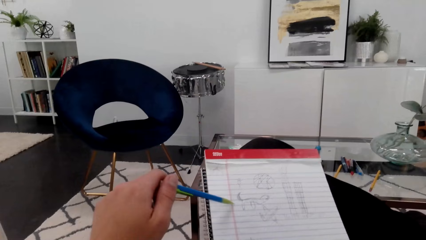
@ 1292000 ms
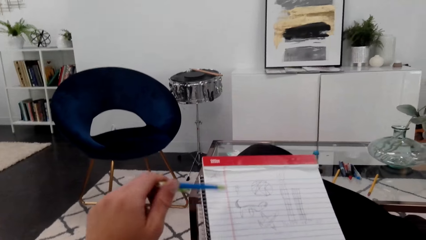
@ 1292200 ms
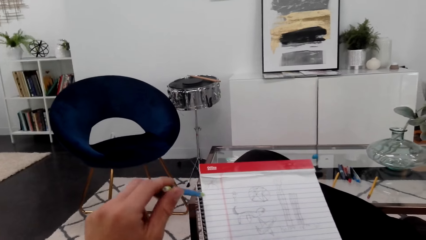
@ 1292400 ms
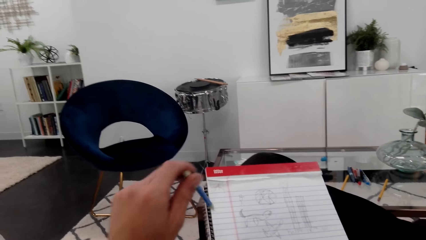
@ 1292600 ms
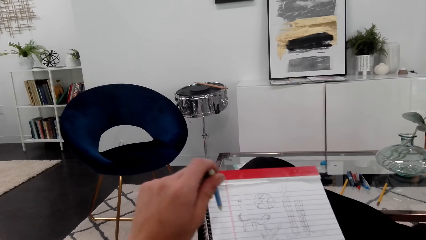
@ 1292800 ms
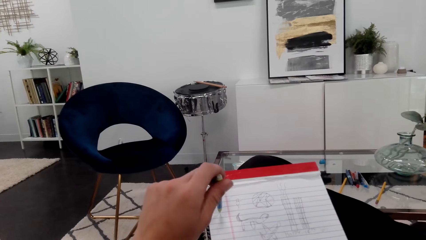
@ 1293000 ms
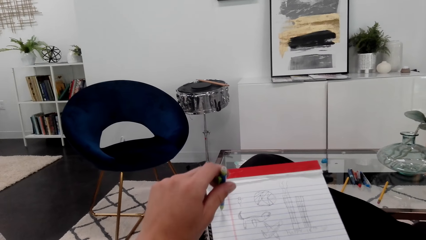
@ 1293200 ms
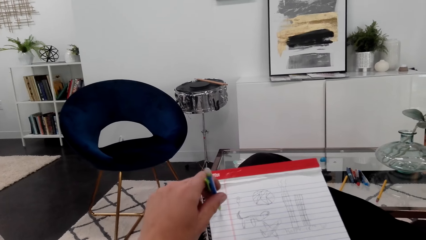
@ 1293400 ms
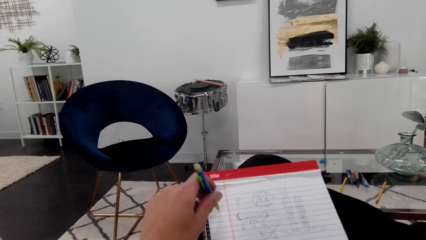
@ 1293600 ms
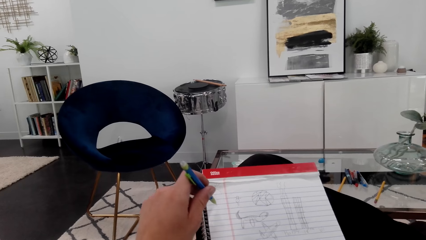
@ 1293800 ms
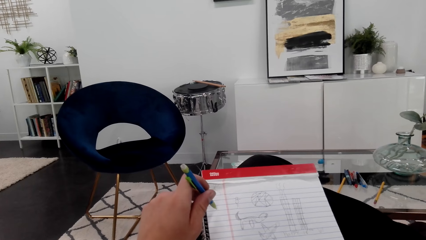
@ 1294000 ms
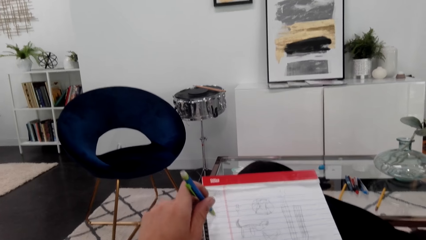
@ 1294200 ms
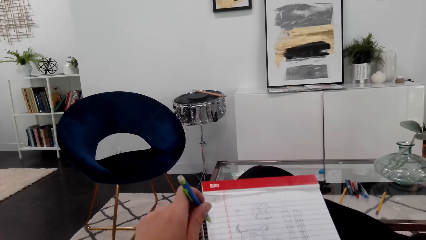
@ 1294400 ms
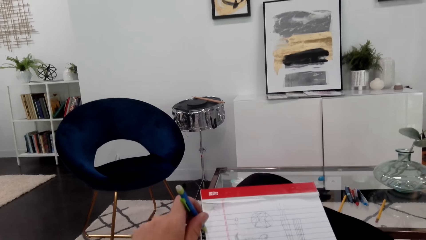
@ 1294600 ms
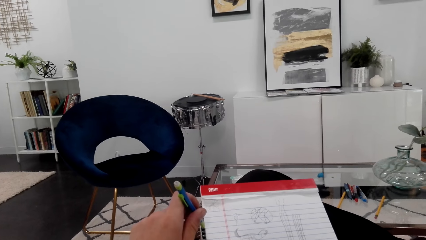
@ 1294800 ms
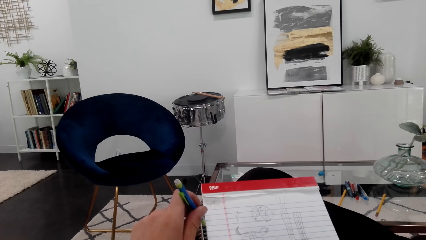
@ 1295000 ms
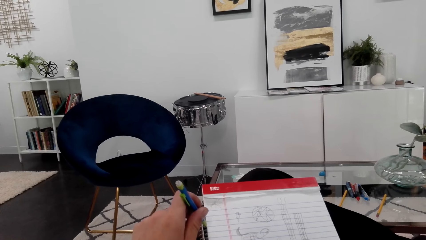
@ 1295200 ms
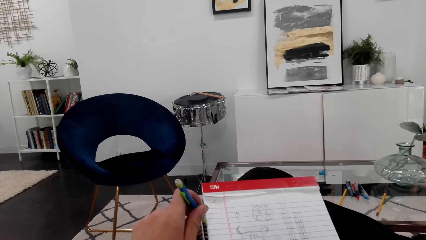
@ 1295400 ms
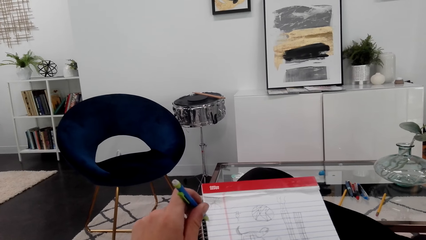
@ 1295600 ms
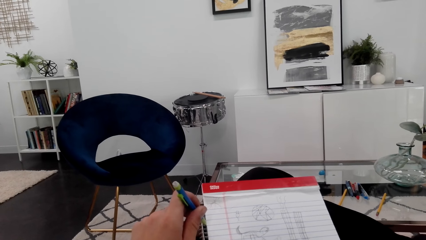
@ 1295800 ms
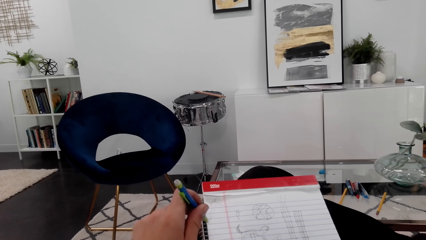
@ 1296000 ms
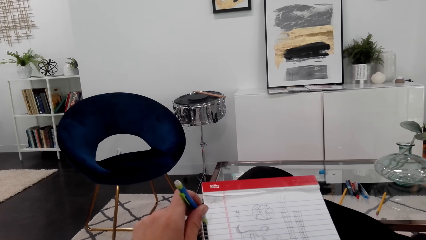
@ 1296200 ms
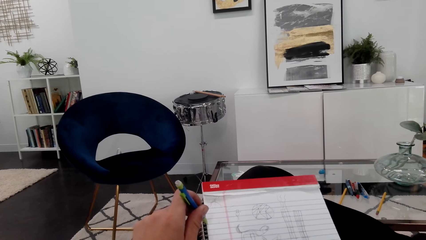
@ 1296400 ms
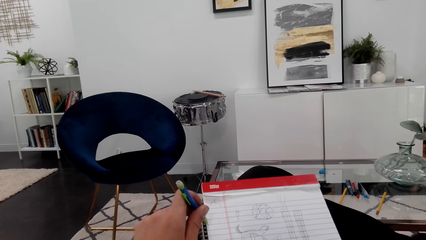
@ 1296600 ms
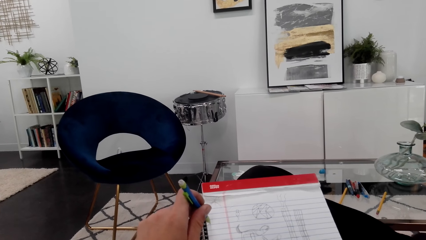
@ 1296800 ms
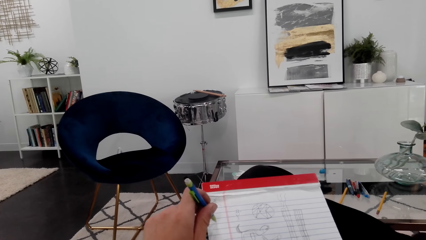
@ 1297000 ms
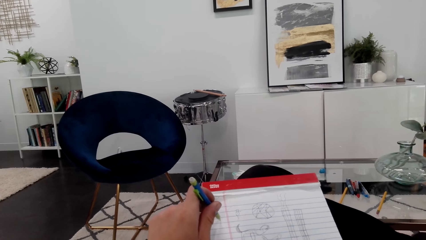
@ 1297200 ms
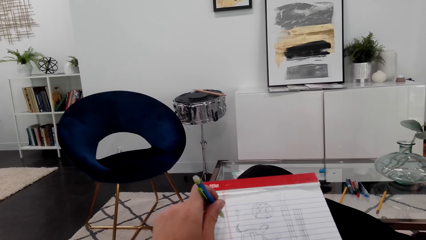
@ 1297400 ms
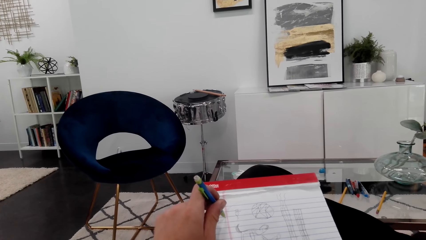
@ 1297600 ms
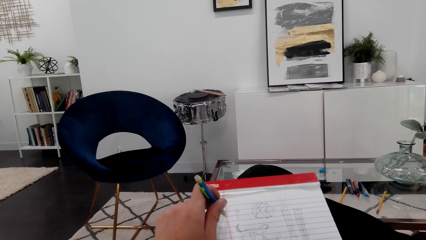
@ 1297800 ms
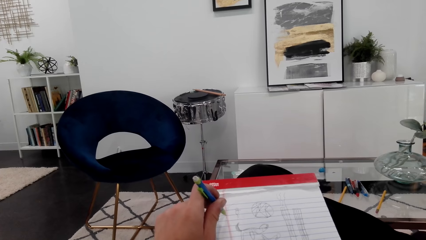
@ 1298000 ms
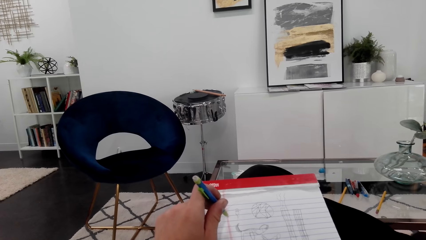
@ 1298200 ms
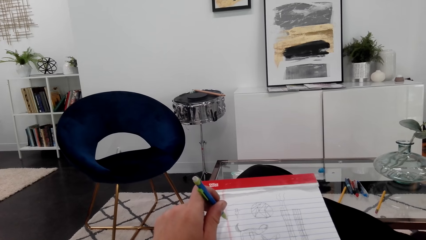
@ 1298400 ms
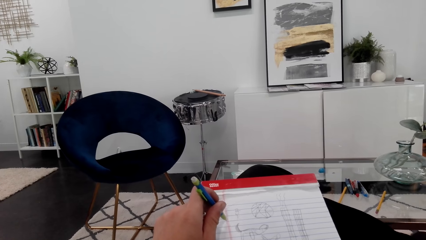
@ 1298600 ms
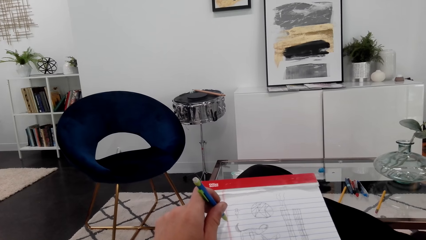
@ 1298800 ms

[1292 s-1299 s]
The camera wearer draws with a pencil on the drawing book.

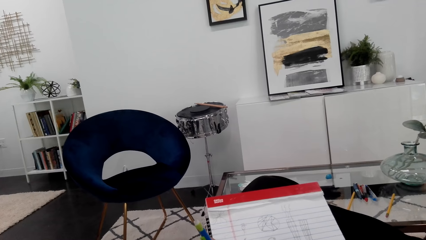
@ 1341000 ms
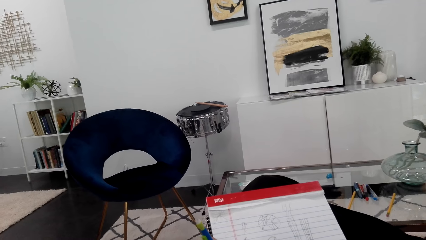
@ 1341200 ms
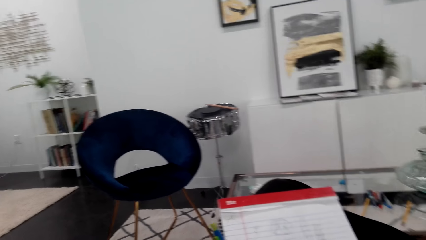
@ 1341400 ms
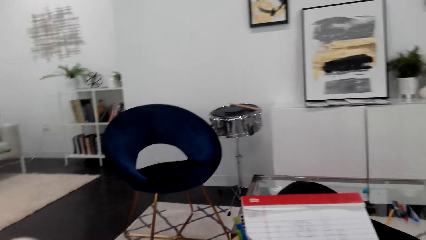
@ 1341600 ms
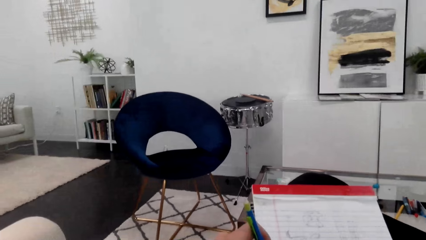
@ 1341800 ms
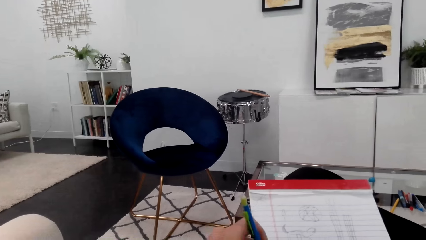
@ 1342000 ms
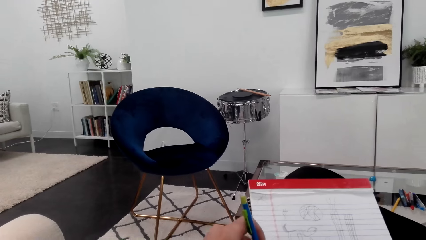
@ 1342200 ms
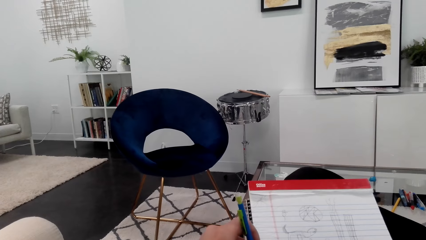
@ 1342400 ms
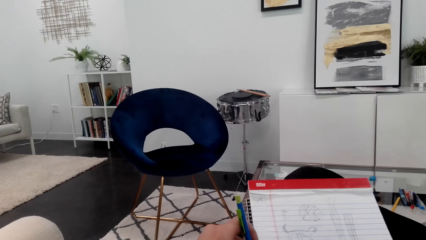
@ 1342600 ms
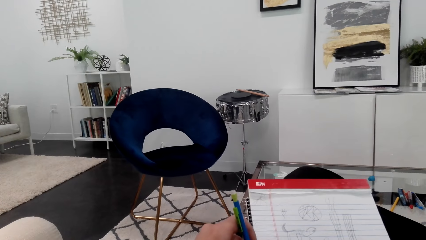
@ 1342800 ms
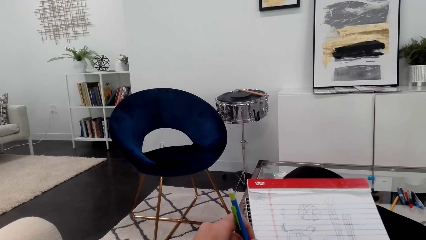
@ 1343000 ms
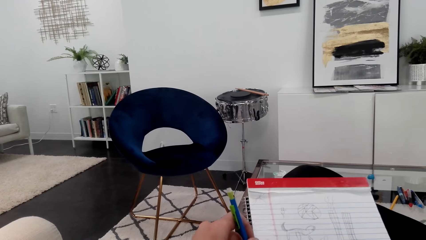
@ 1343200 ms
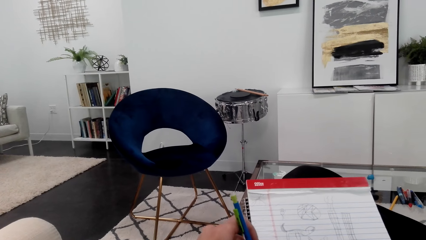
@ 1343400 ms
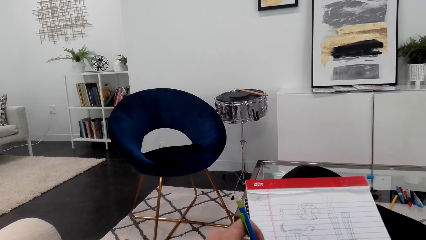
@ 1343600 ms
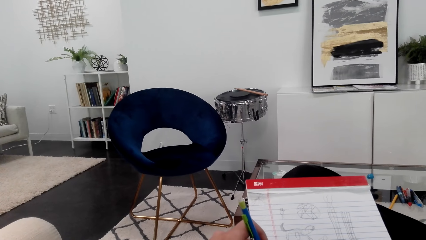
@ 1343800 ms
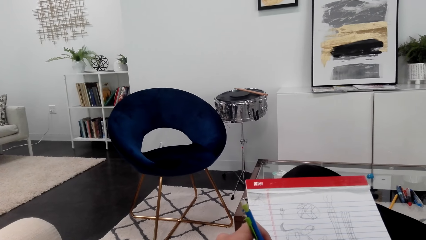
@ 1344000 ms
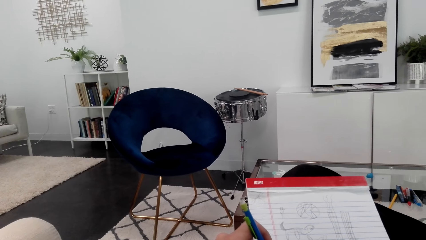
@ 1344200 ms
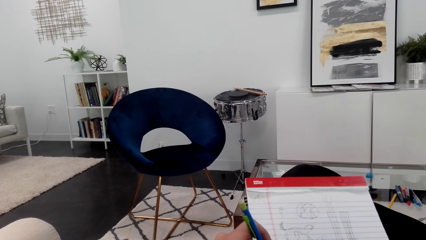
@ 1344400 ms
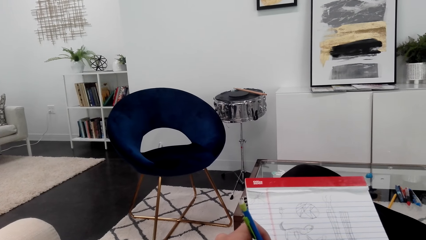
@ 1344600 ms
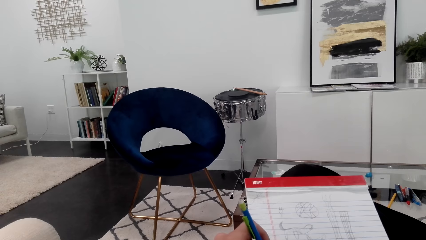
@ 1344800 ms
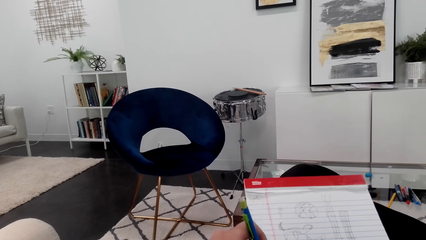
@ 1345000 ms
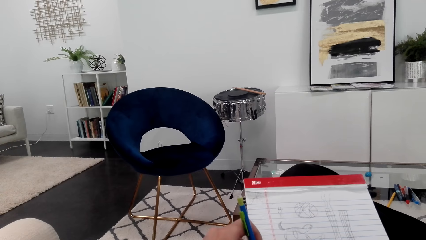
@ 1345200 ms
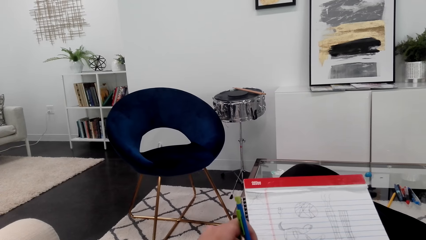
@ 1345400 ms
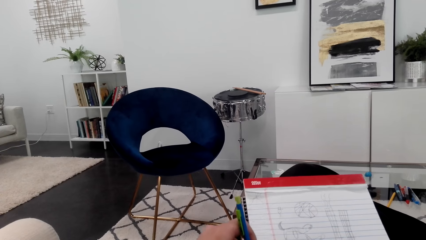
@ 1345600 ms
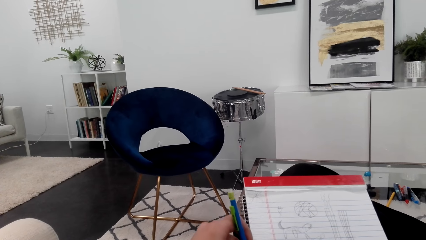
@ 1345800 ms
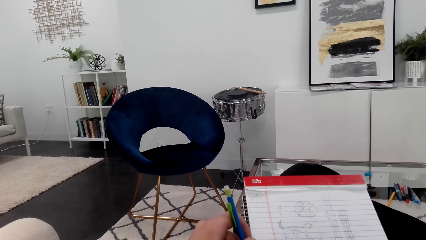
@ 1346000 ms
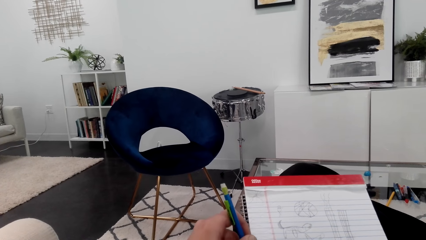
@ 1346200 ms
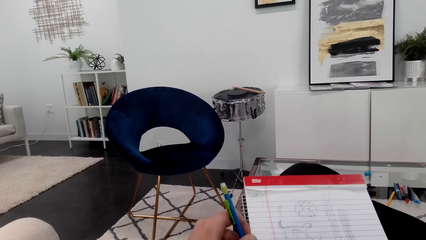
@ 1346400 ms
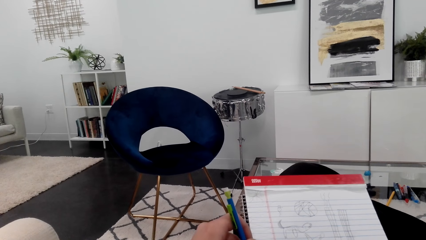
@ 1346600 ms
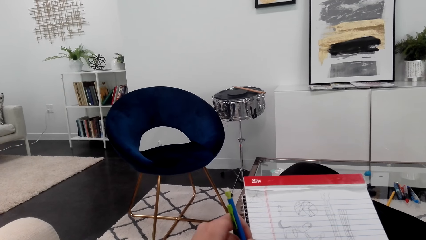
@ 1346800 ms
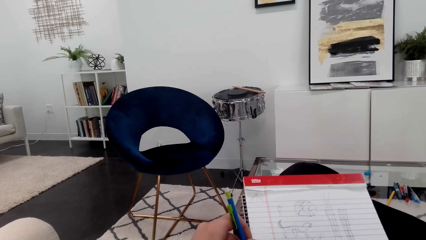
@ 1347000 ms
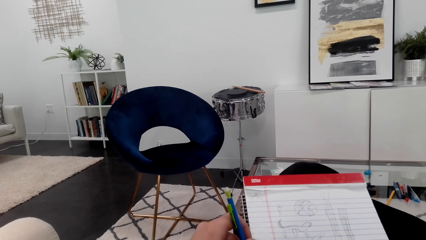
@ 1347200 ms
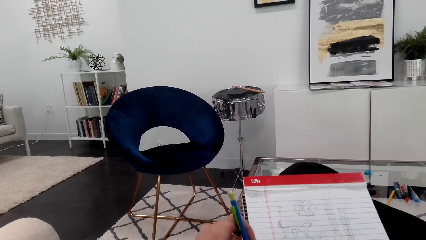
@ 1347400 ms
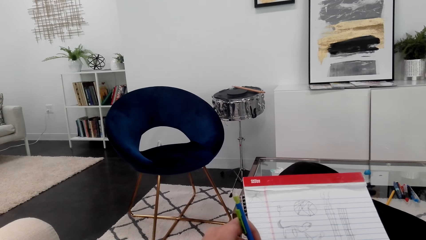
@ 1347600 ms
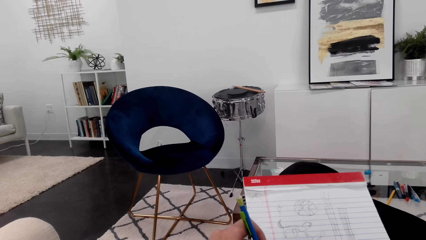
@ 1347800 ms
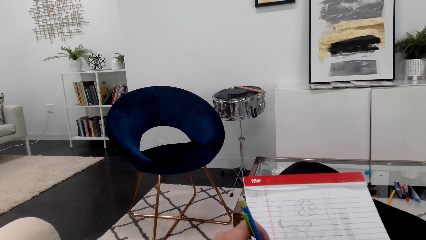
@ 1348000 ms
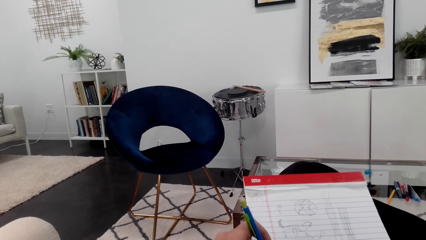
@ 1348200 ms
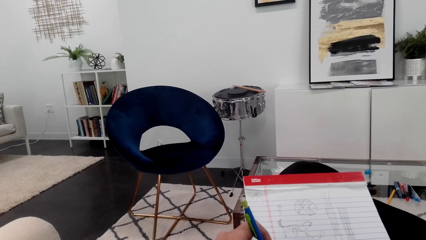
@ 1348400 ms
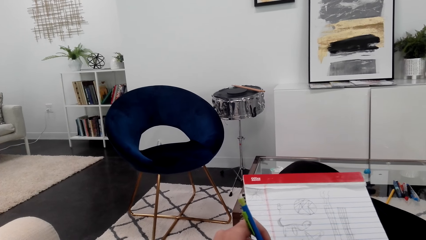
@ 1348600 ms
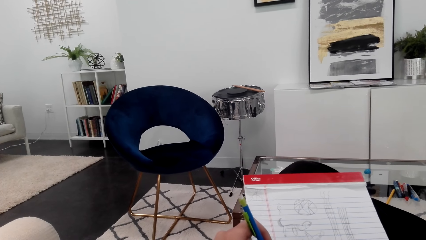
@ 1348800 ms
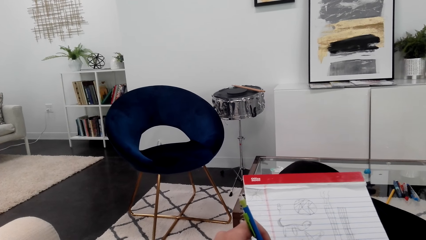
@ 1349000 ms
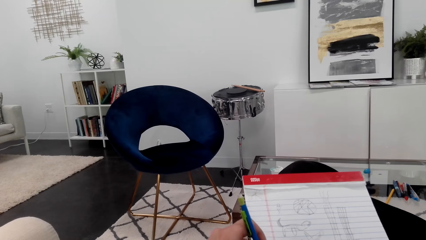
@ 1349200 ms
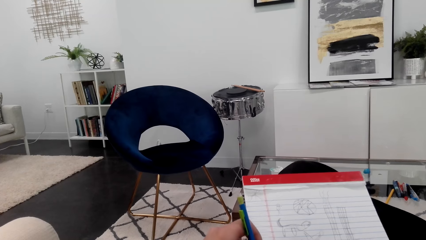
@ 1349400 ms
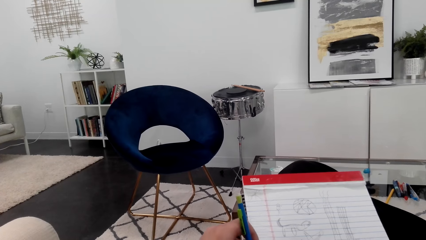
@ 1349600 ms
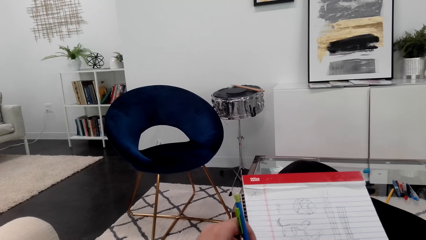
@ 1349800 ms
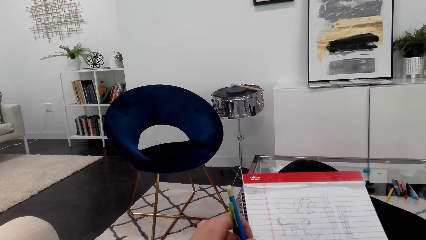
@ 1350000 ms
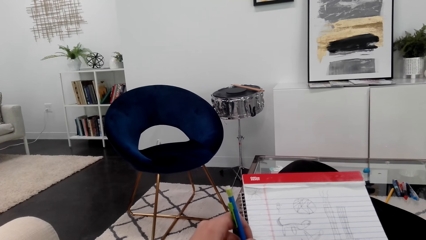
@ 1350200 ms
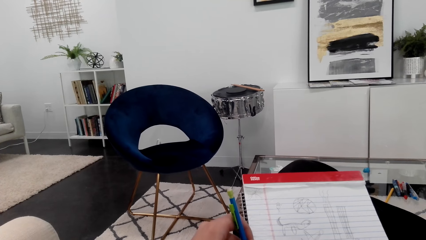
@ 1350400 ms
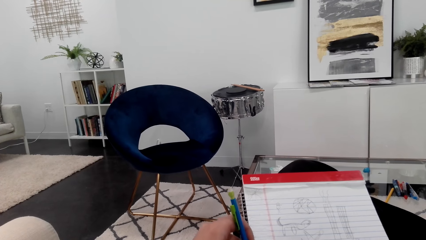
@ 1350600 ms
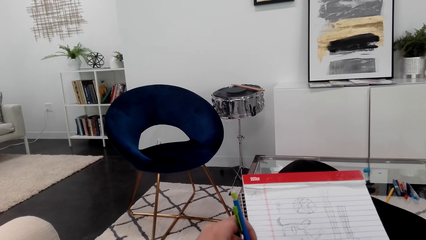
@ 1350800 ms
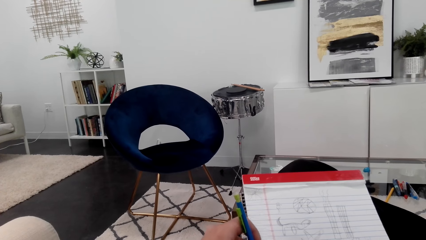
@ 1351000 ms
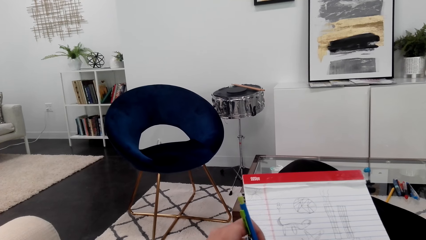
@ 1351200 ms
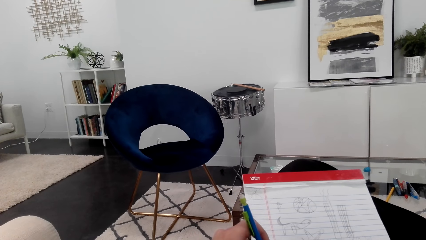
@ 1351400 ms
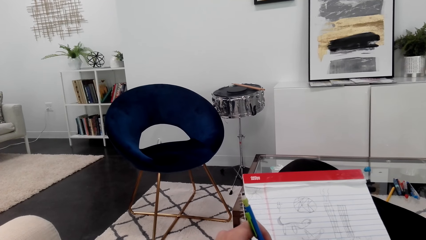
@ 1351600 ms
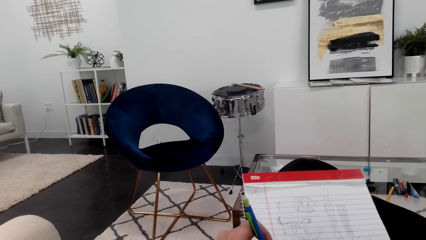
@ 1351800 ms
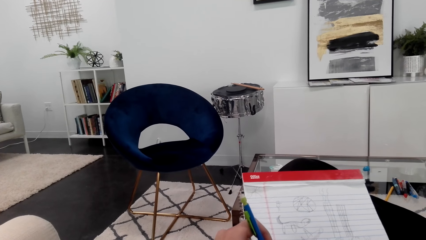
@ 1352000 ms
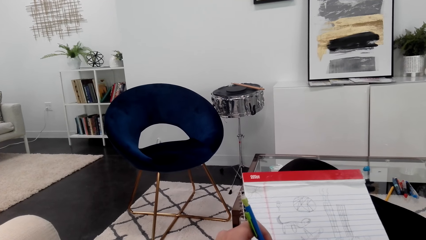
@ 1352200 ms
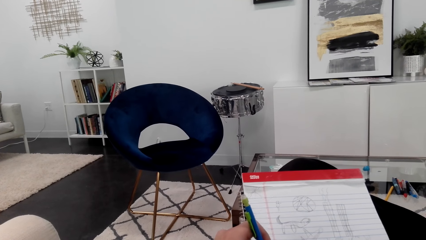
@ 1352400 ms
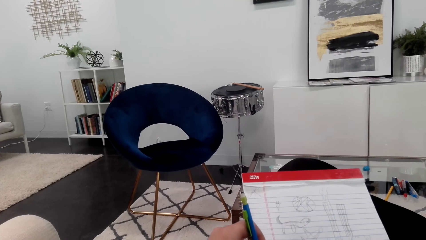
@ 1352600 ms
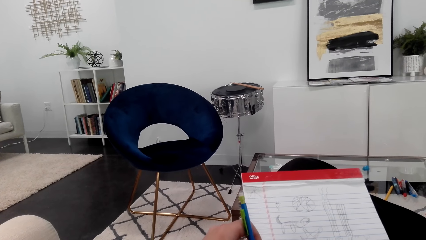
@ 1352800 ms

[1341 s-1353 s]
The camera wearer looks around.
